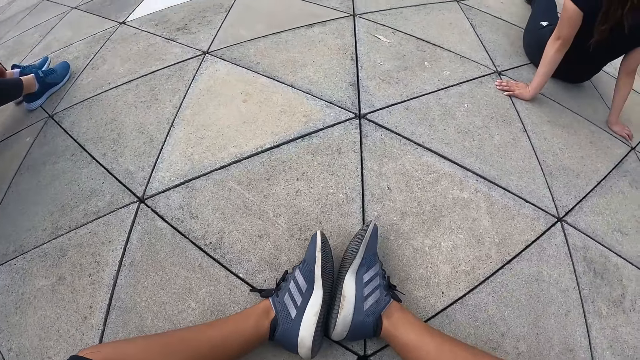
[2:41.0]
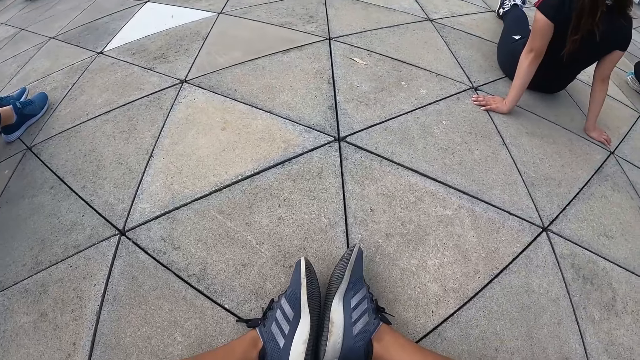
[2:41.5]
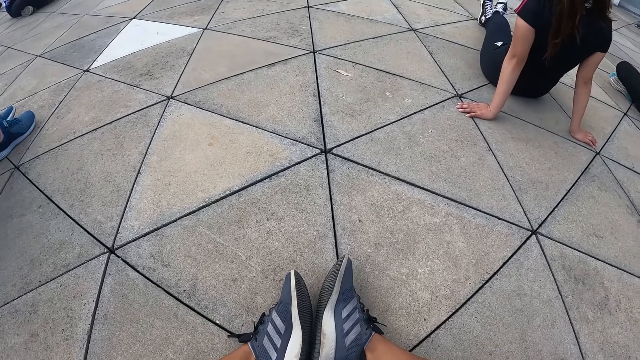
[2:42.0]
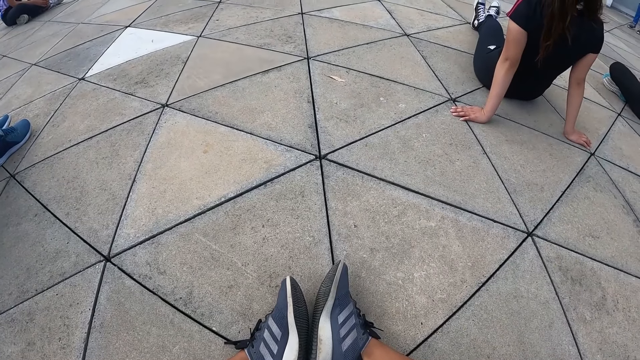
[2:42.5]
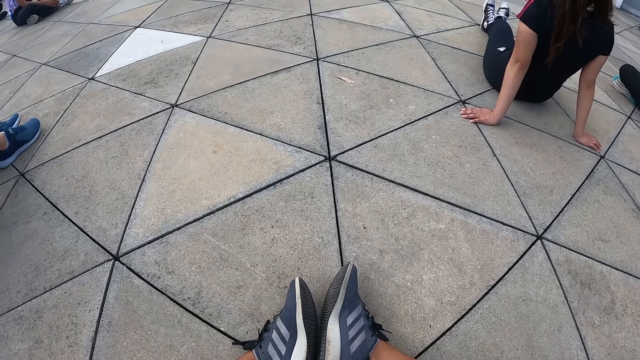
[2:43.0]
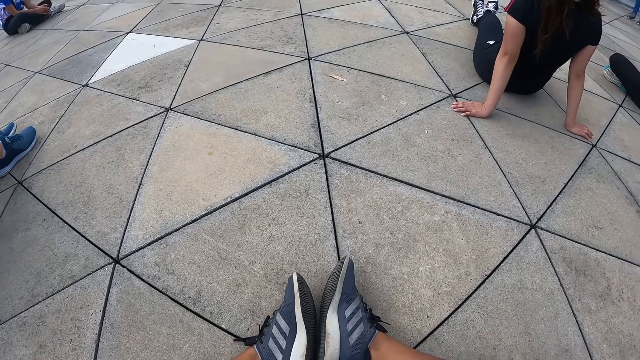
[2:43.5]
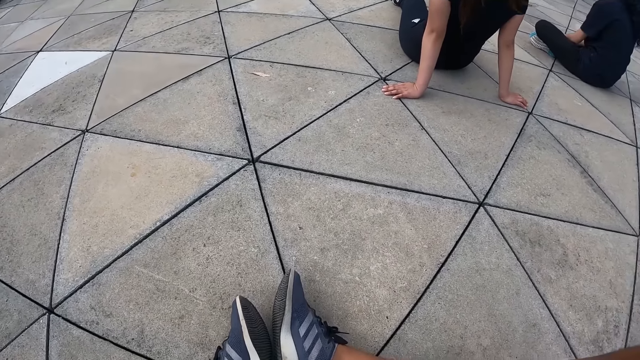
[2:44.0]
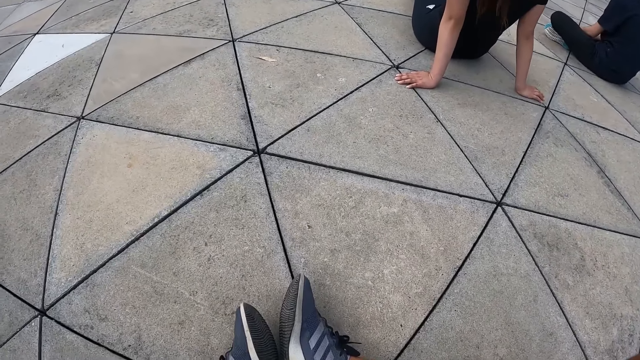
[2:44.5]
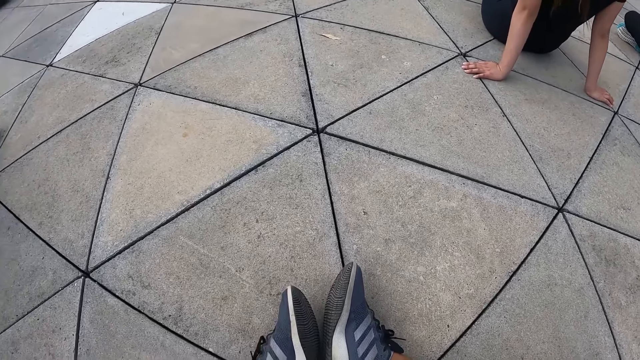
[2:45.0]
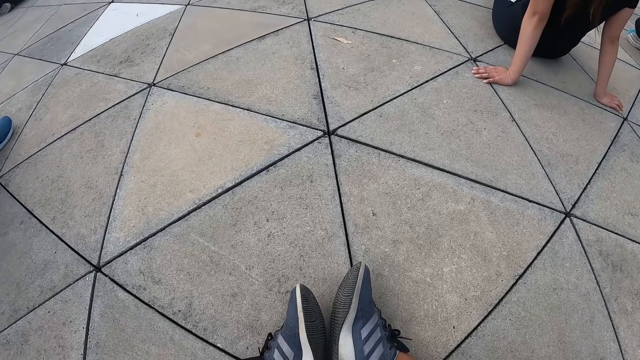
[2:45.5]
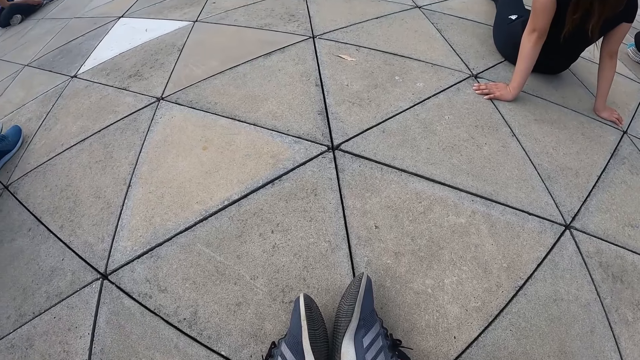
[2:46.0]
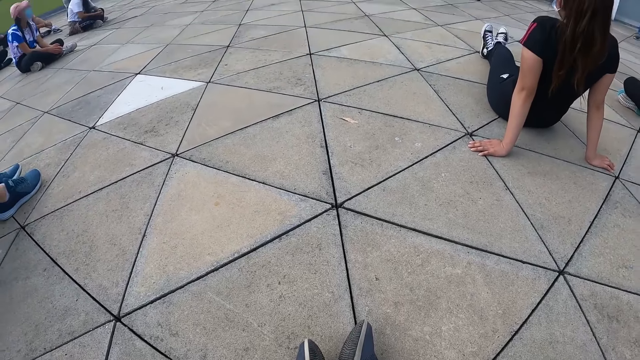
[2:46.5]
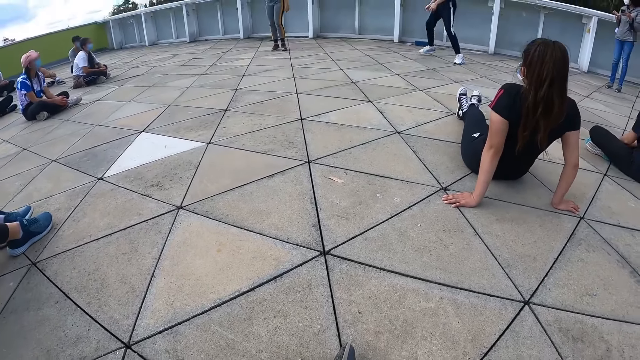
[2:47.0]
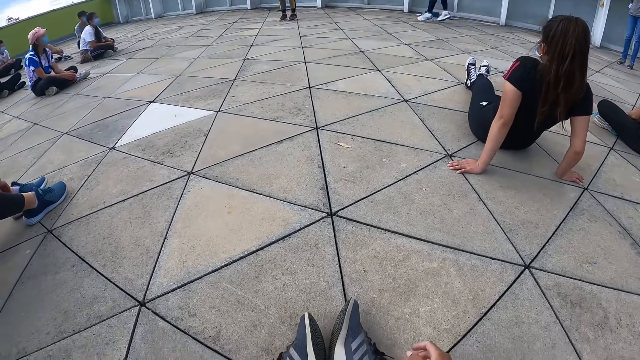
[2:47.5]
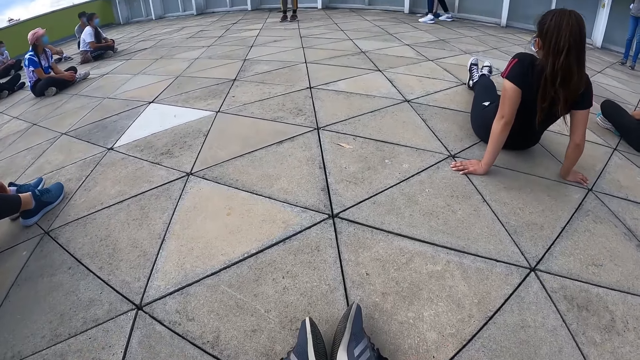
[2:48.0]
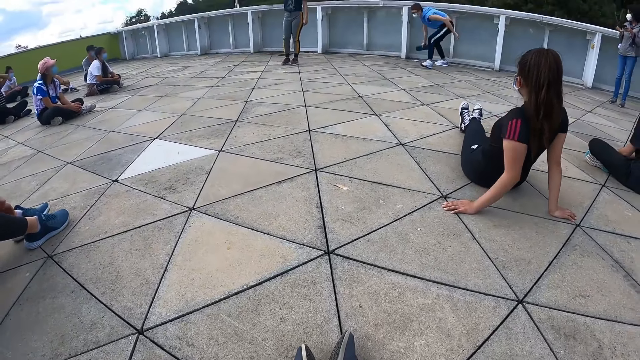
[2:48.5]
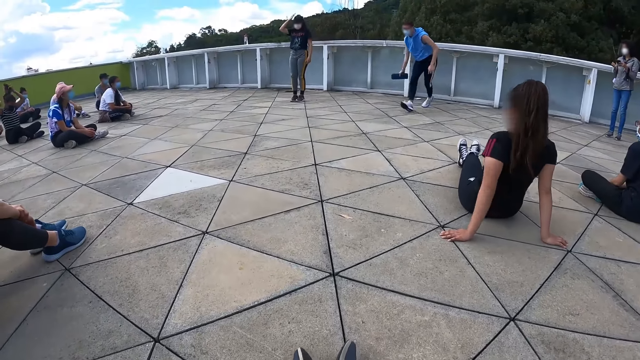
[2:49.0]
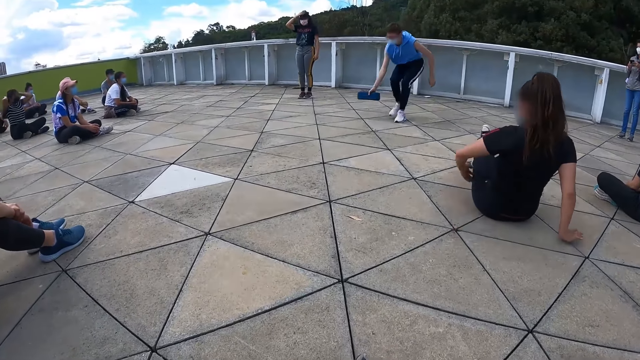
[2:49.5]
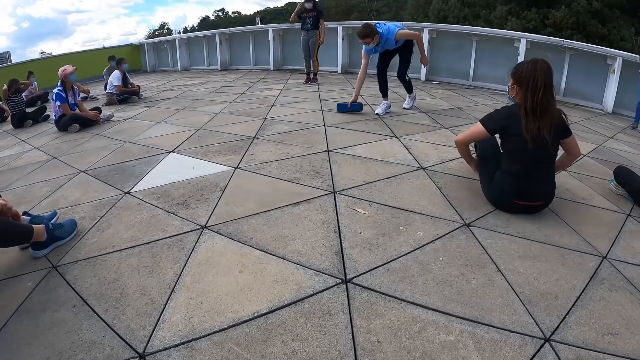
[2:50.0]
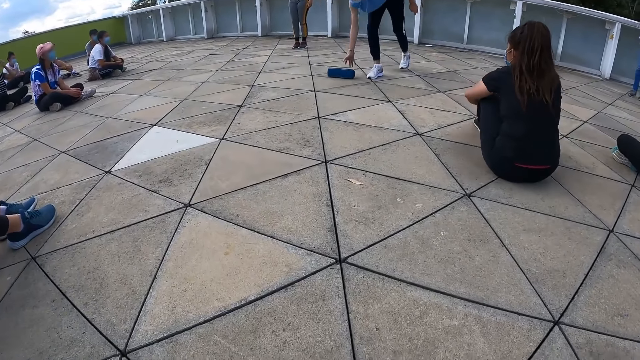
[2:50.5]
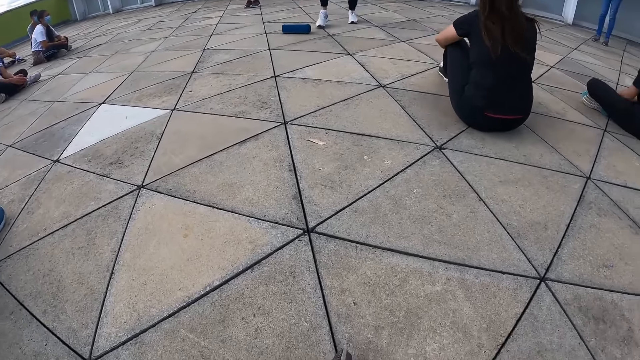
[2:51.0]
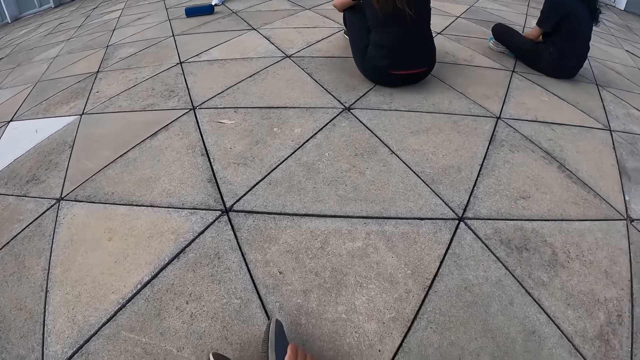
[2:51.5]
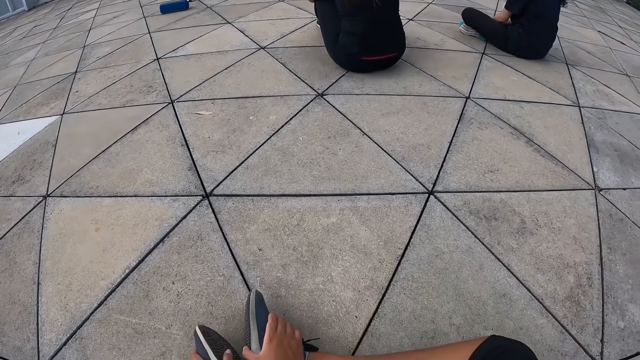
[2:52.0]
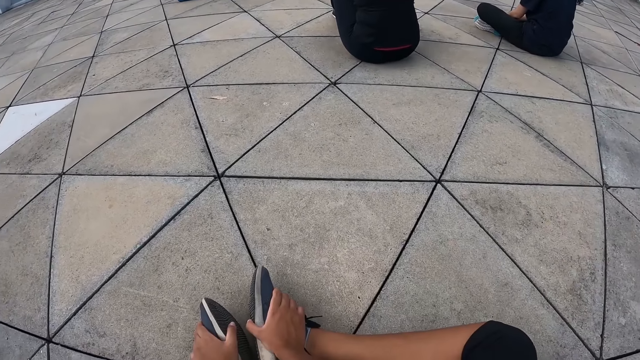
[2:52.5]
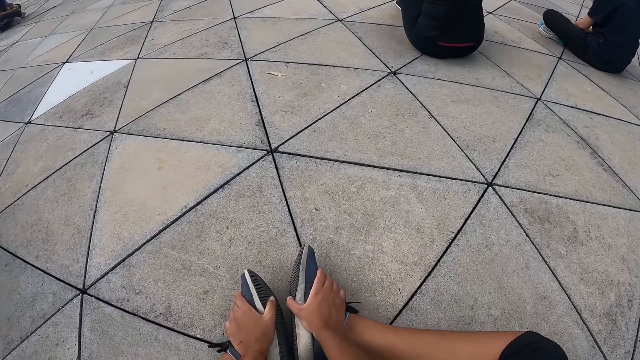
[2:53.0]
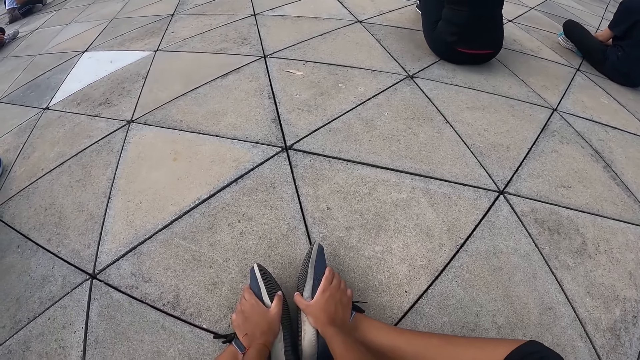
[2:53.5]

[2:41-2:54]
A man picks up a speaker from the floor with his right hand. The man drops the Bluetooth speaker on the floor with his right hand. The camera wearer touches her shoes with her hands.

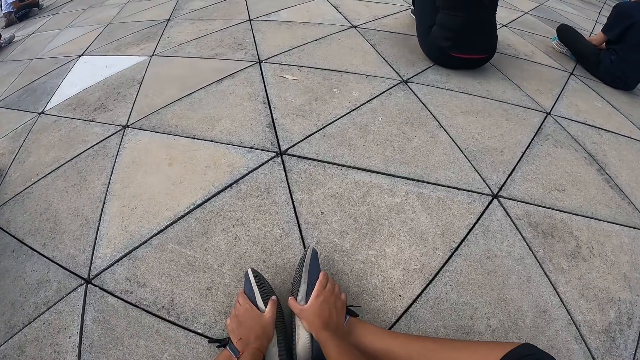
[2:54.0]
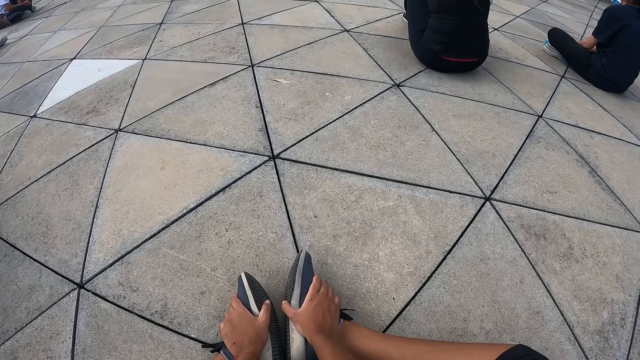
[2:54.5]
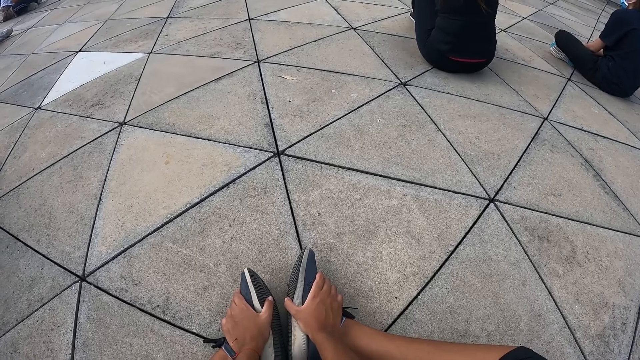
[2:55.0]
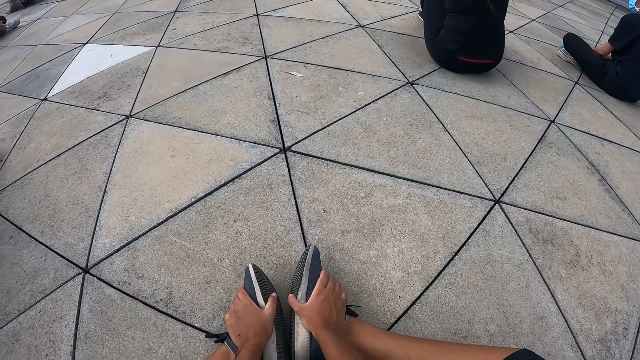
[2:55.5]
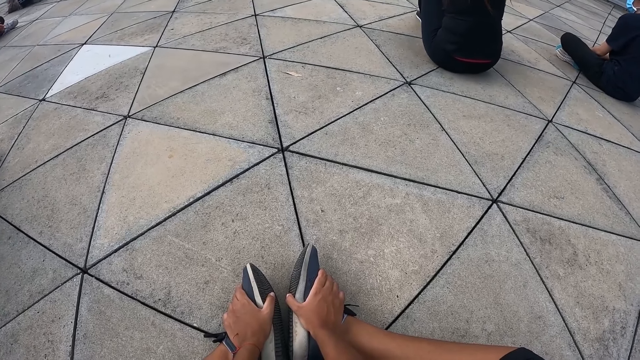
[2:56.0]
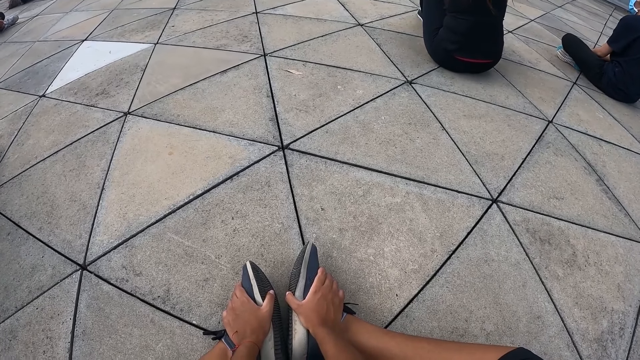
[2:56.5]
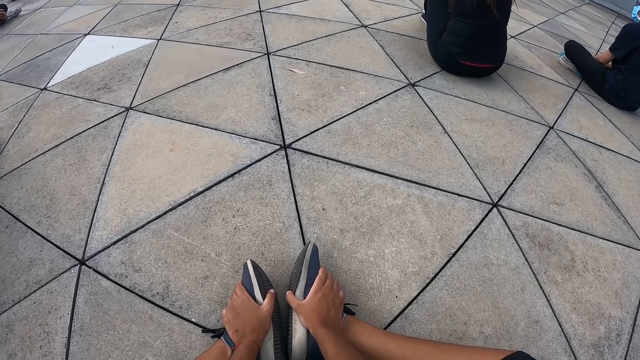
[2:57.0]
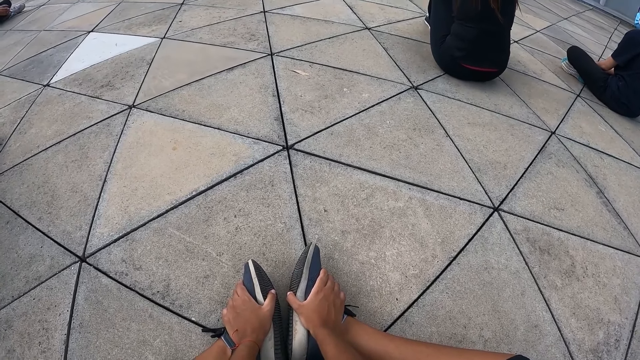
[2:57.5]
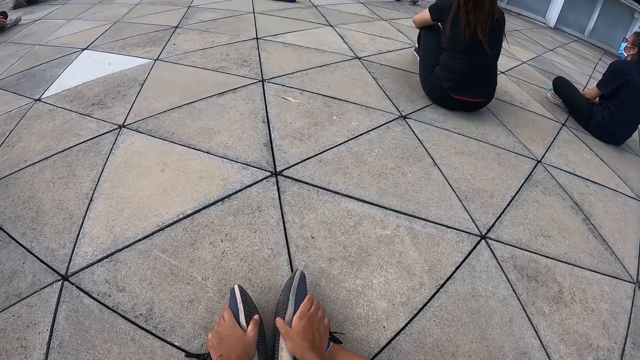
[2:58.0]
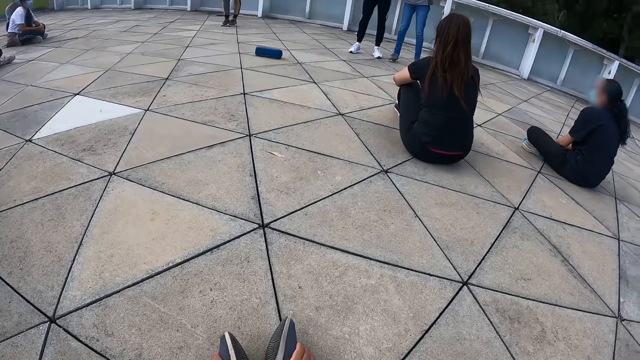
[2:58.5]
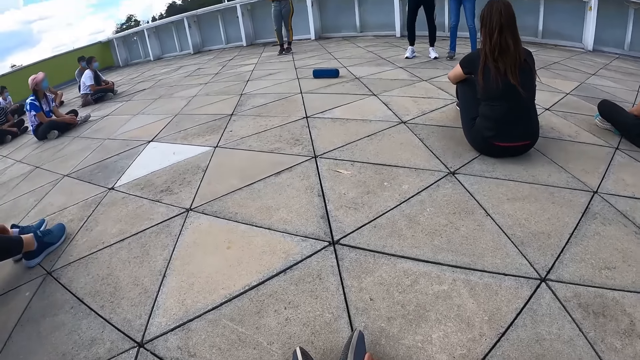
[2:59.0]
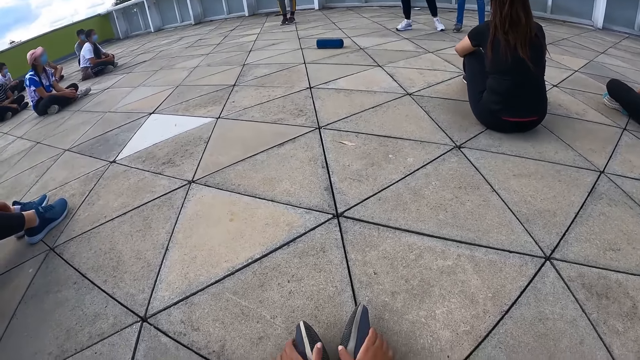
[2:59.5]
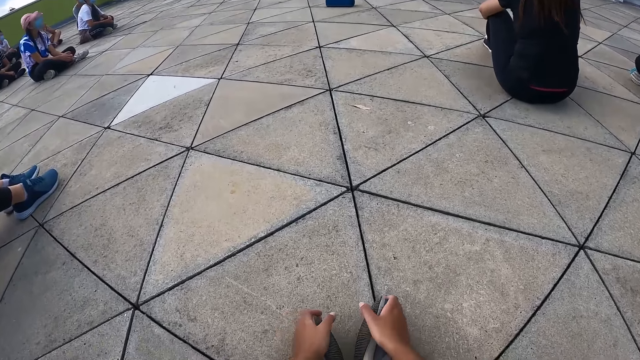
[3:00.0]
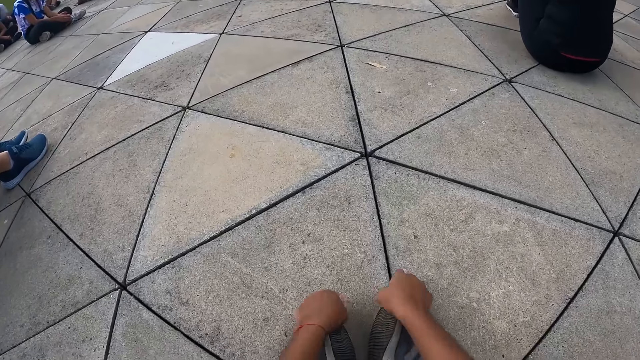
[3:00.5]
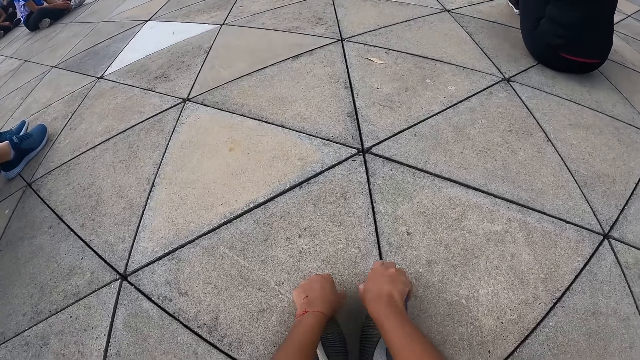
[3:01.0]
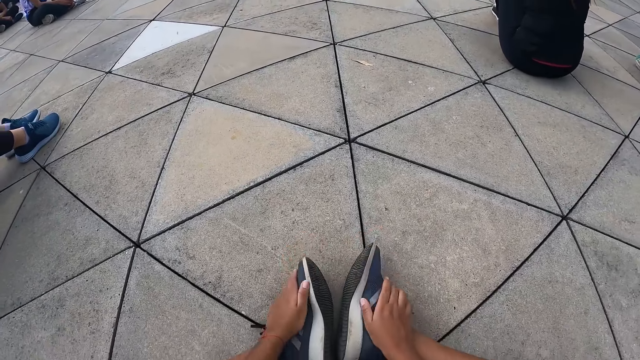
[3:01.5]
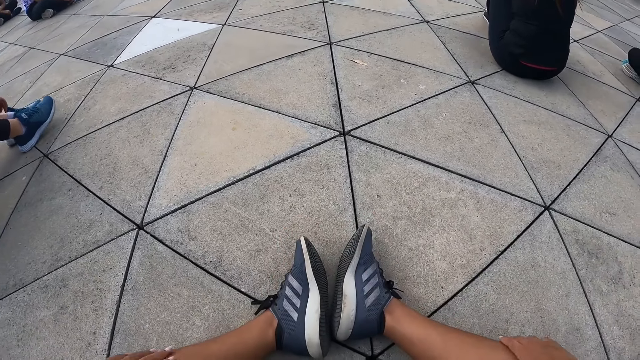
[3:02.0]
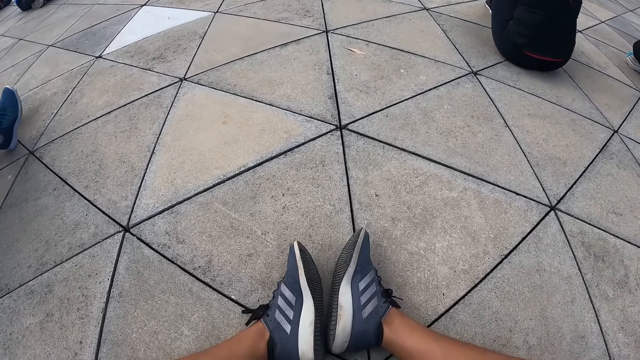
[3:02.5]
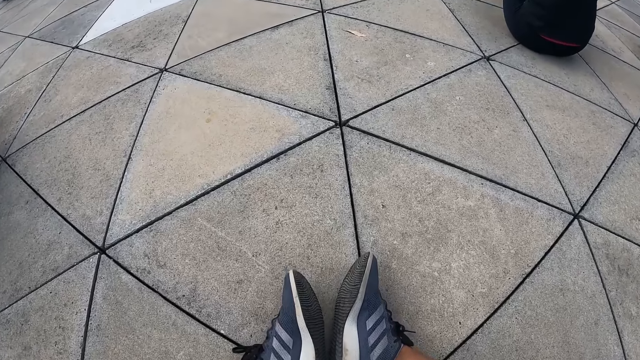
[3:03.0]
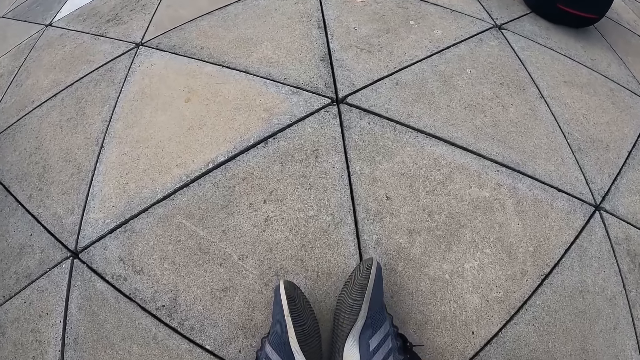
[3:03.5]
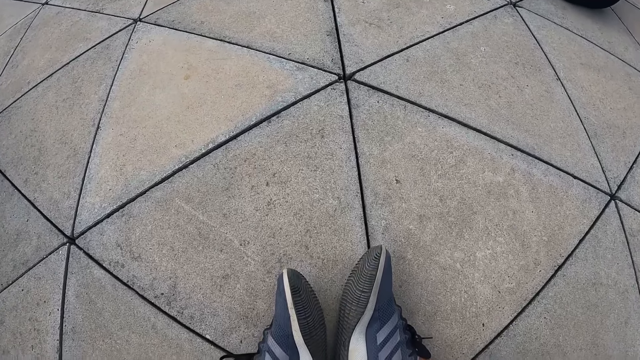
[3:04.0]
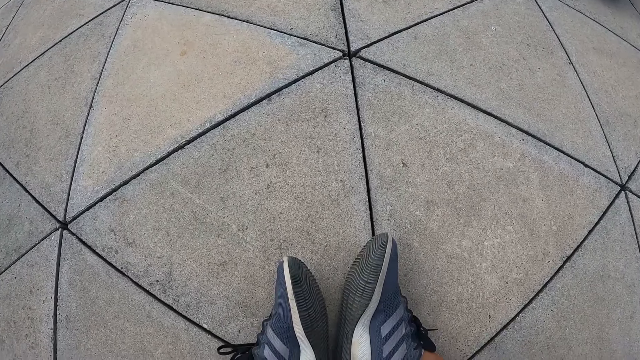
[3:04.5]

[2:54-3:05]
The camera wearer holds the legs. She holds the legs again. She removes her hands from her shoes.
